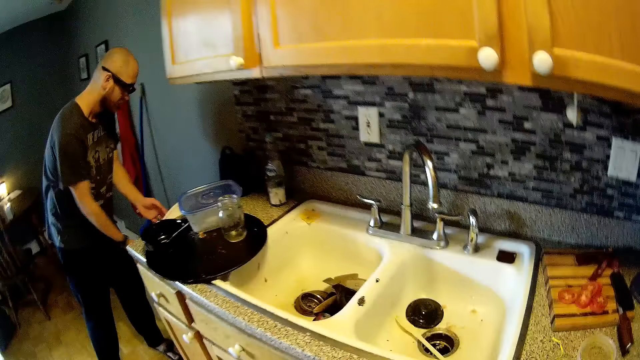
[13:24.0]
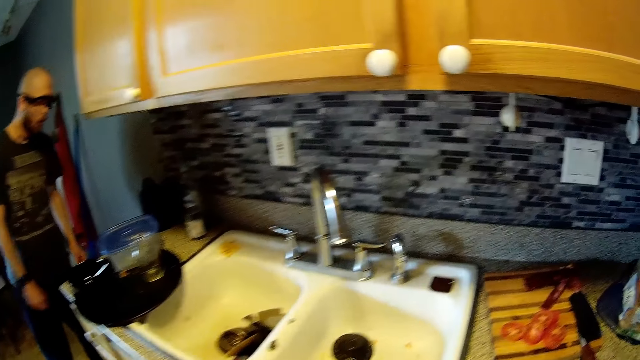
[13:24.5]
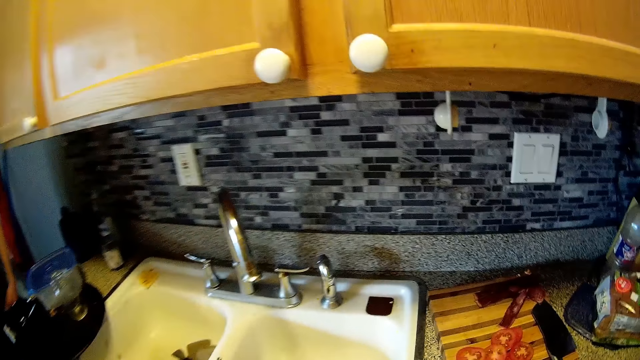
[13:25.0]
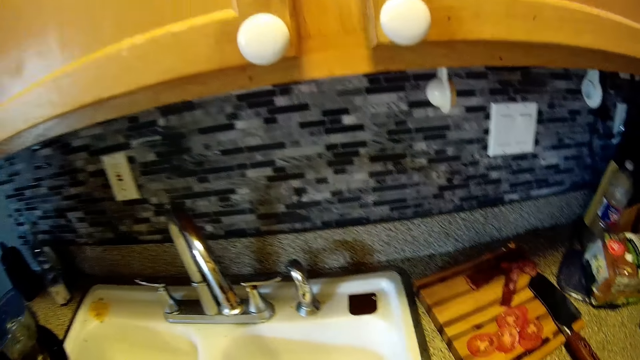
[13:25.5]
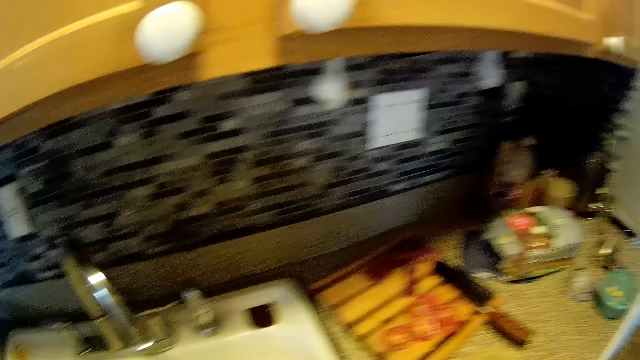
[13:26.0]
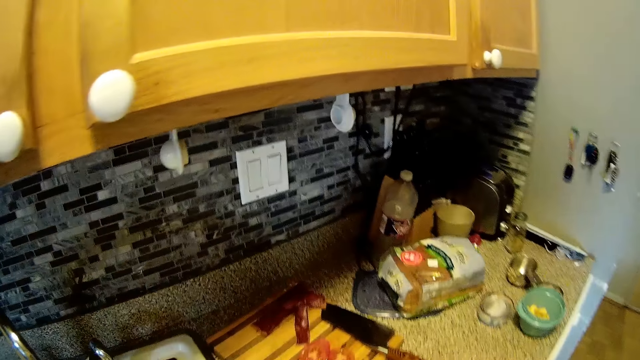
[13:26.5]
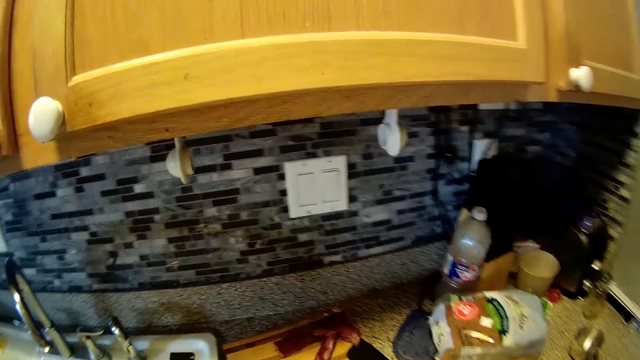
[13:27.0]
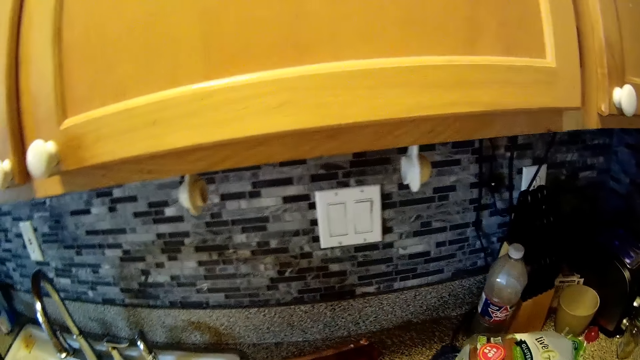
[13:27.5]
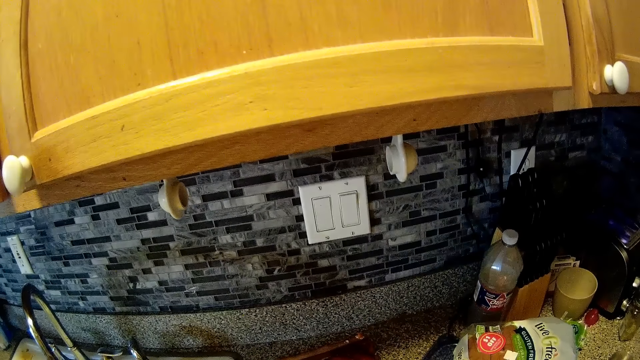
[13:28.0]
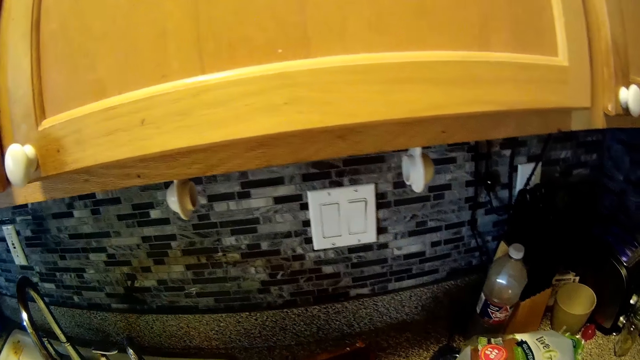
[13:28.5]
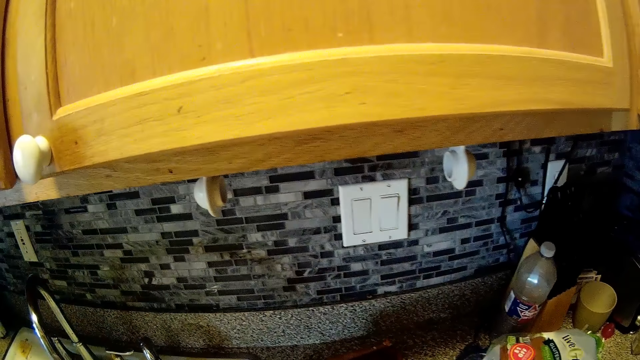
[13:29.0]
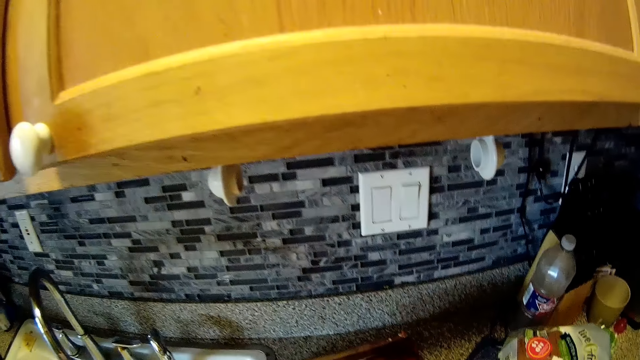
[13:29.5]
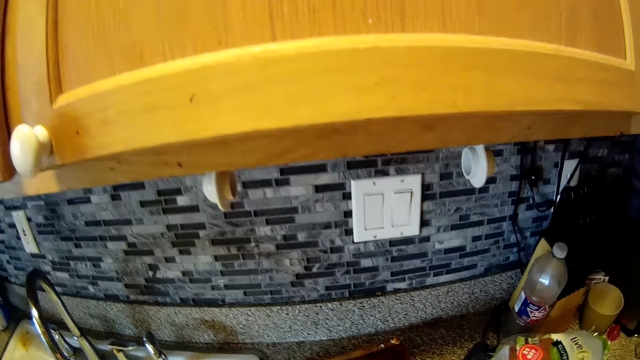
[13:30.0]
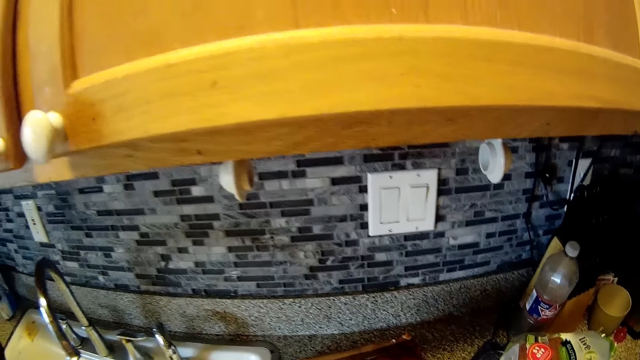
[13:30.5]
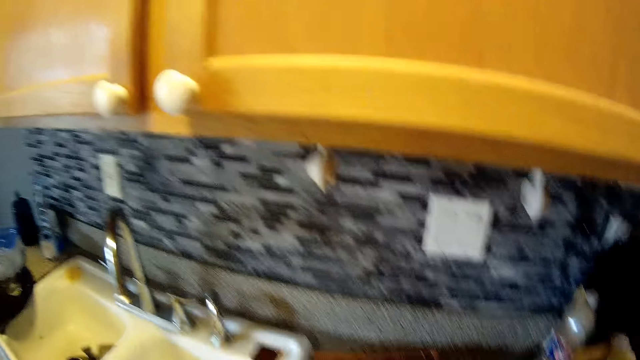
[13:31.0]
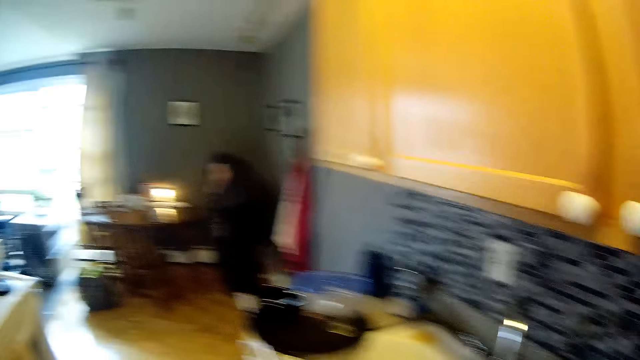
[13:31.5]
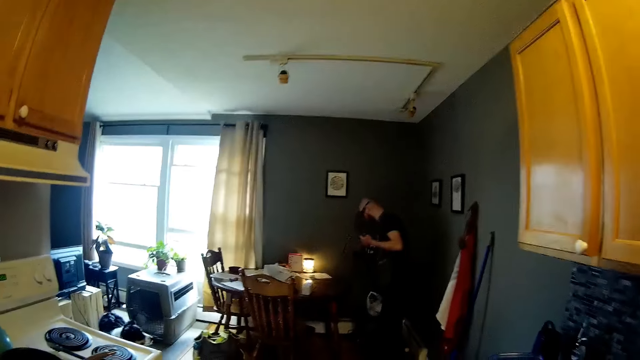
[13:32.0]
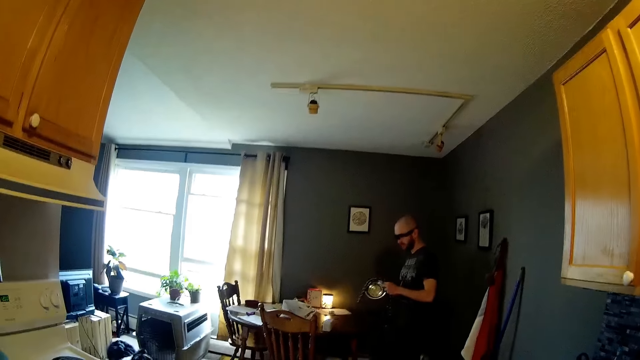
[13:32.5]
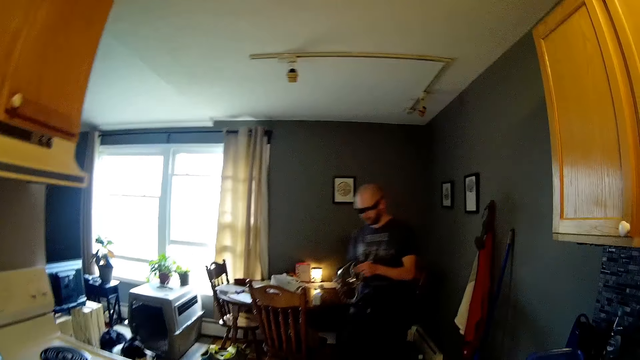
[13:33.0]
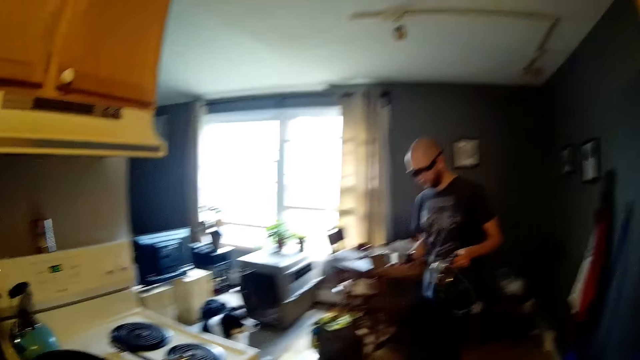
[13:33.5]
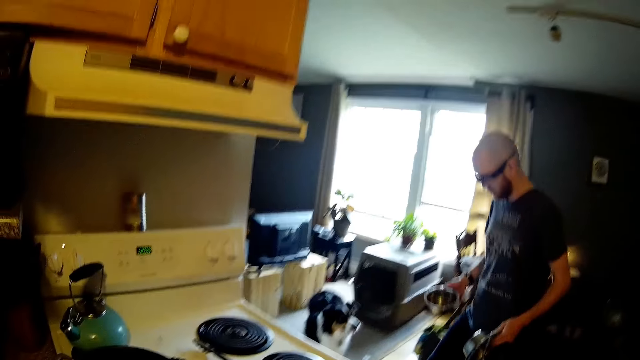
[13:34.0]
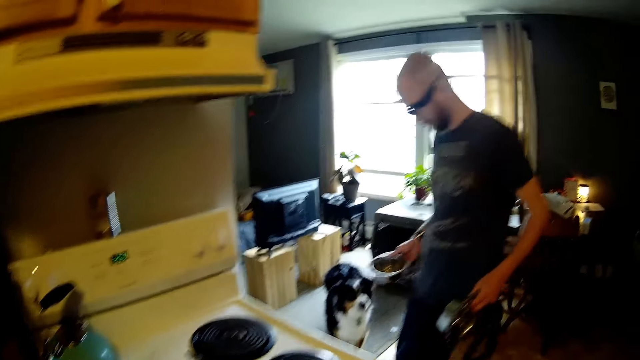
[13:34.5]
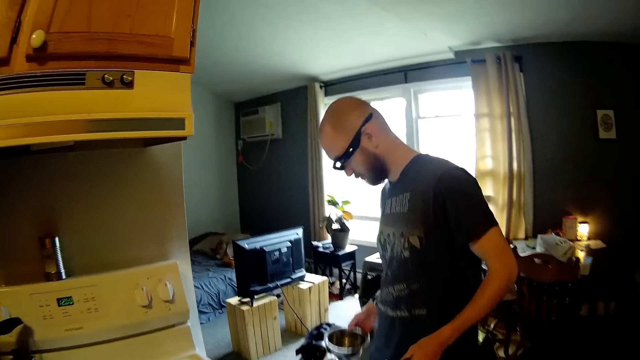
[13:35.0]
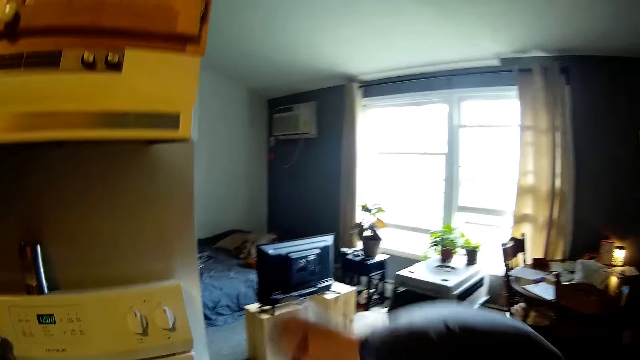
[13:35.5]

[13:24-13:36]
A man drops an empty bag in a bin with his right hand. The camera wearer looks around. They look at the switch. They look at the cabinet handles. They sing a song. They look at the man.

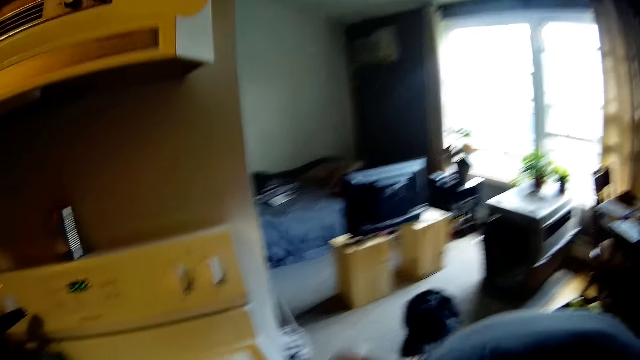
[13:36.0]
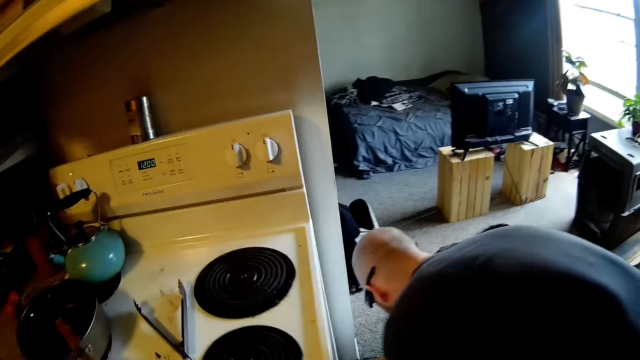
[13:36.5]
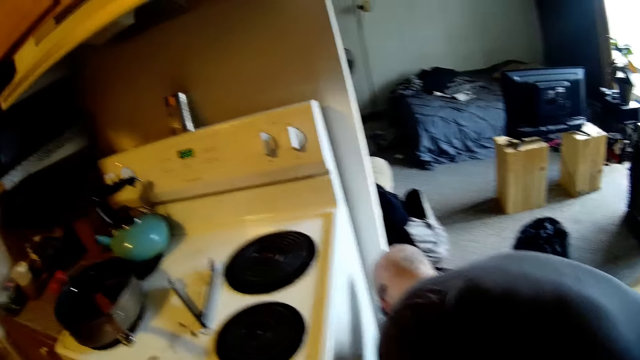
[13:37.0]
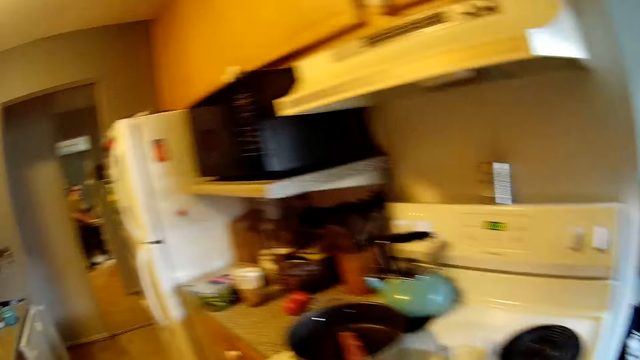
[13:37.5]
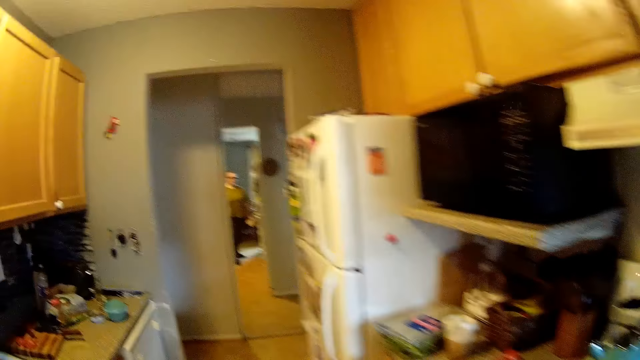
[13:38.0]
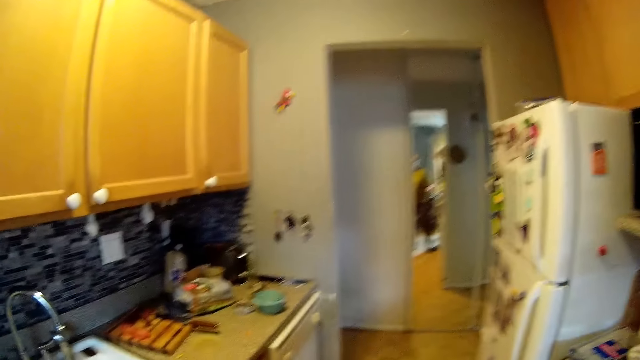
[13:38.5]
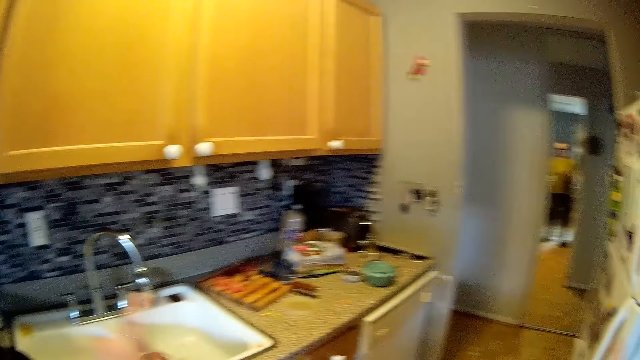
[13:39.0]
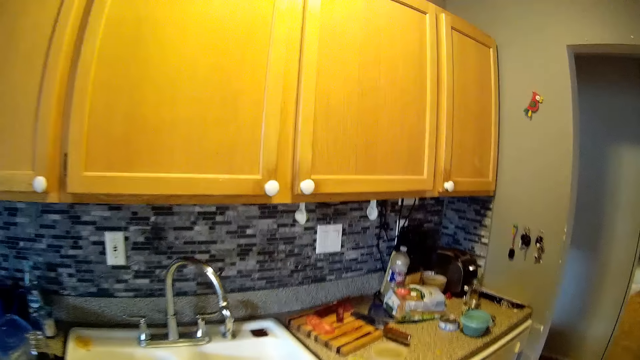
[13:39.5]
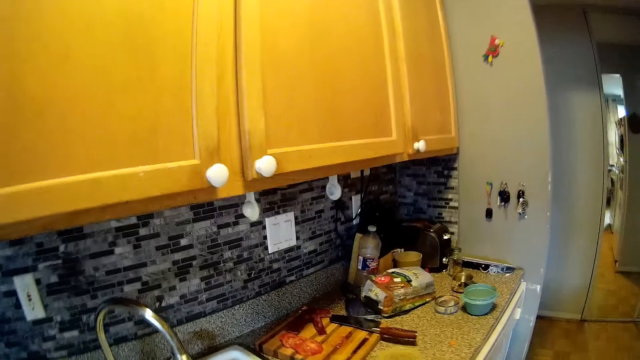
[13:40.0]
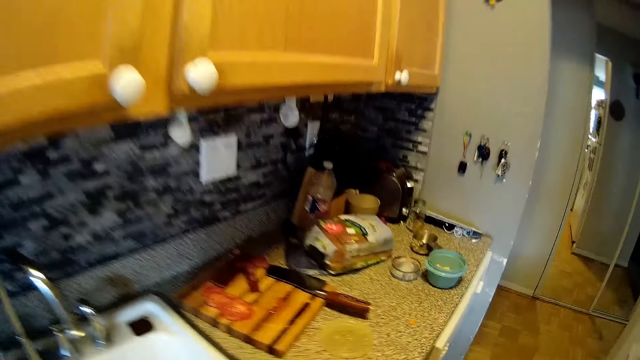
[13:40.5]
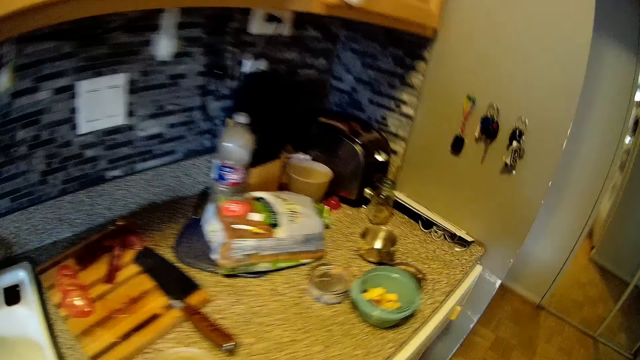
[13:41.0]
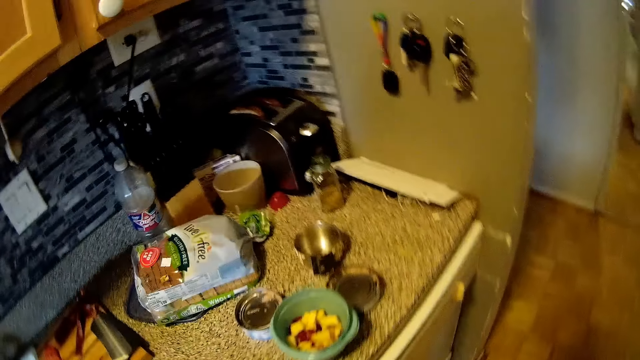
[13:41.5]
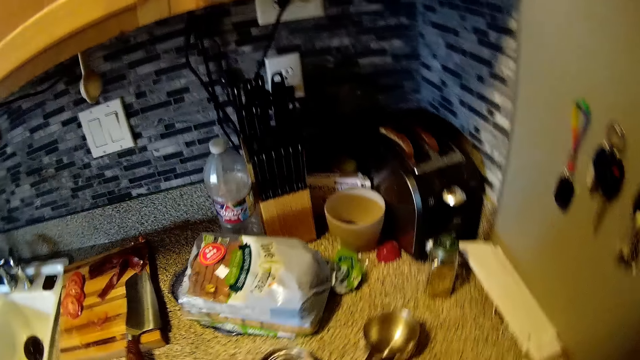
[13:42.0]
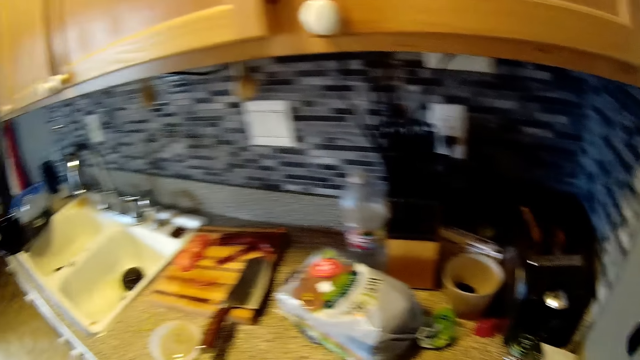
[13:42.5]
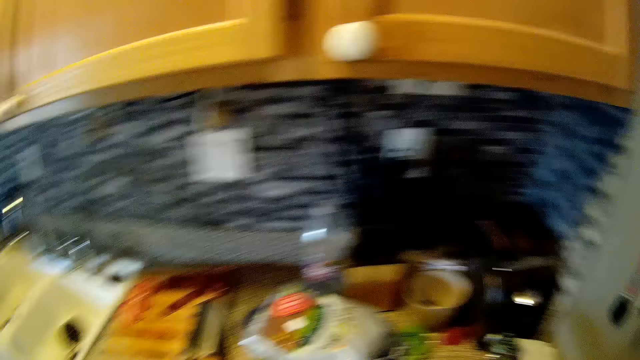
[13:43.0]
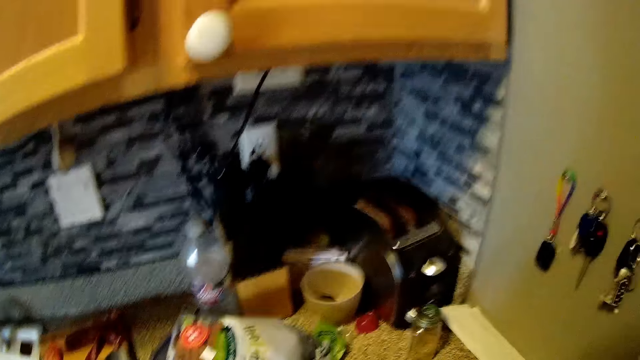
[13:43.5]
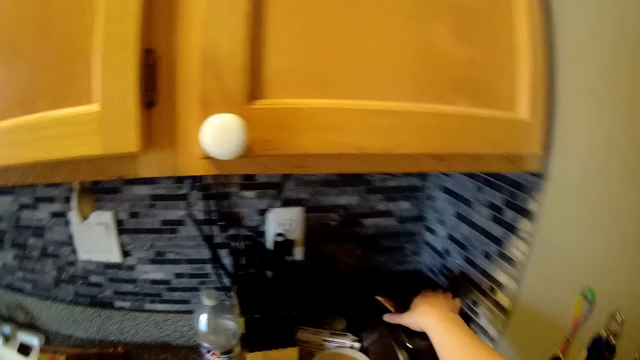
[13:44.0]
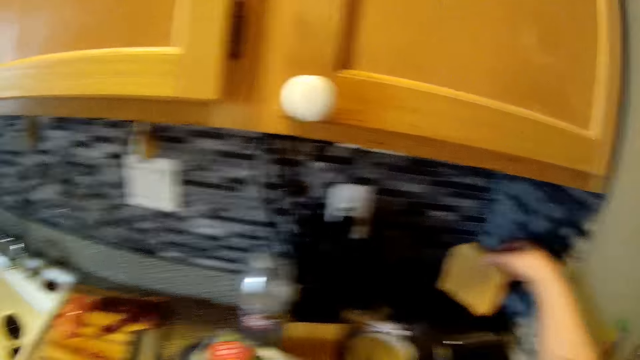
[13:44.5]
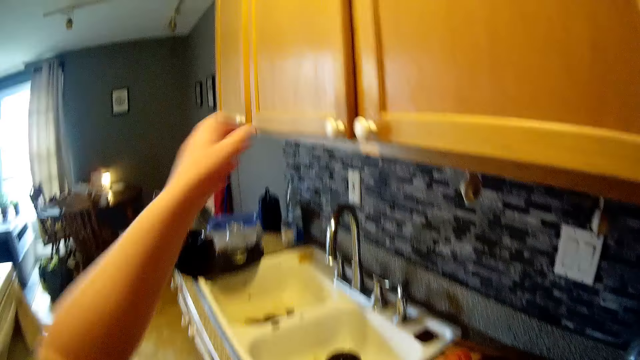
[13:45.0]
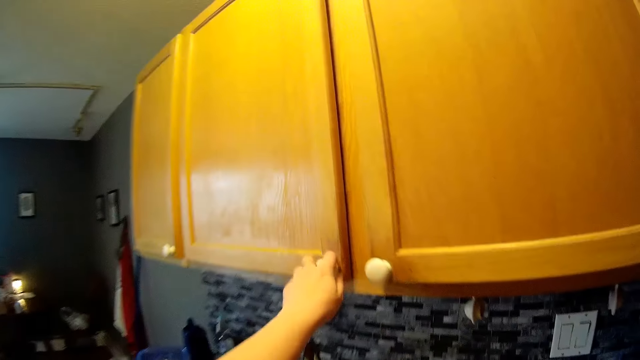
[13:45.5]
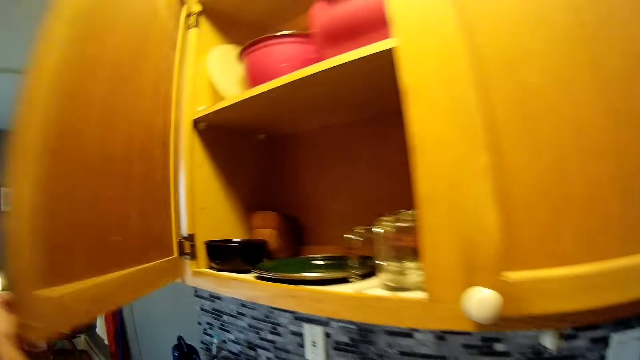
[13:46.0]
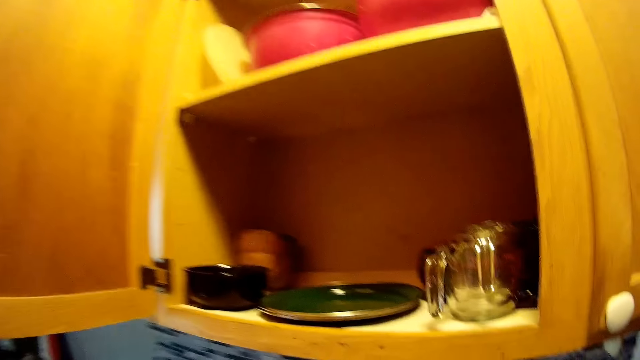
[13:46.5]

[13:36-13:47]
The camera wearer looks at the electric cooker. She looks through the door. She moves the hand. She looks at the loaf of bread. She looks around. She picks a slice of bread from the toaster with her right hand. She lifts the left hand. She opens a cupboard with her left hand.
